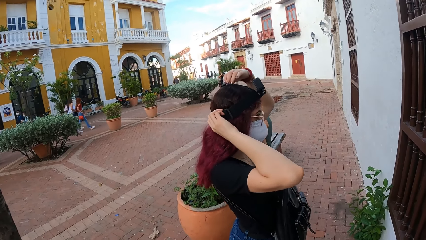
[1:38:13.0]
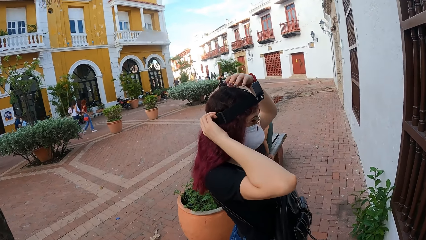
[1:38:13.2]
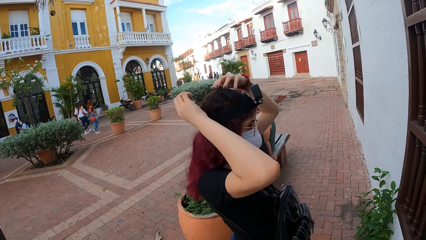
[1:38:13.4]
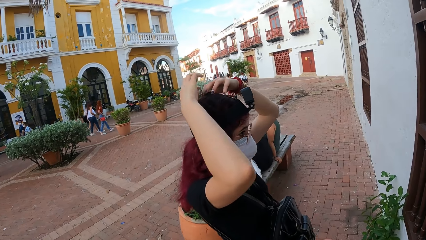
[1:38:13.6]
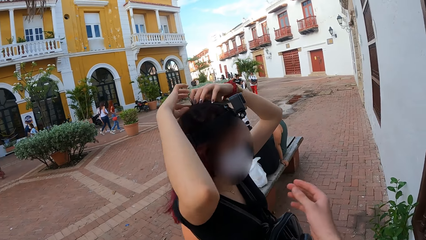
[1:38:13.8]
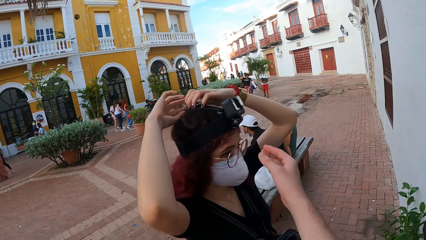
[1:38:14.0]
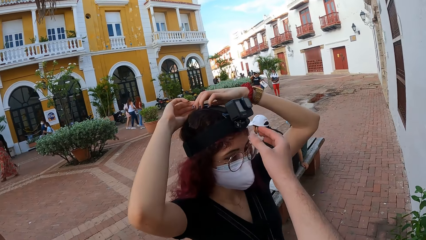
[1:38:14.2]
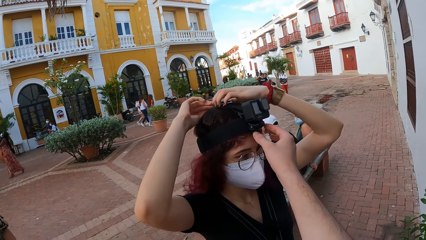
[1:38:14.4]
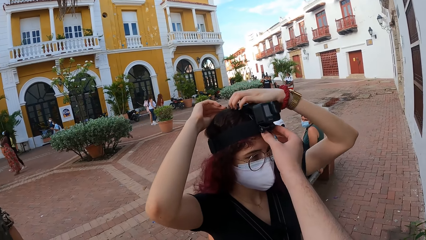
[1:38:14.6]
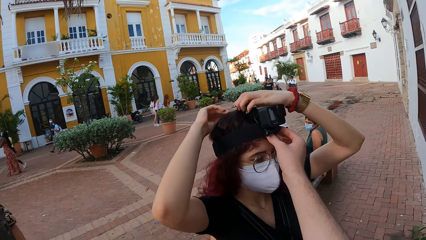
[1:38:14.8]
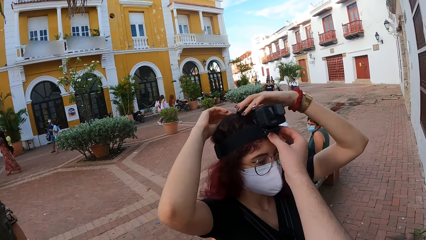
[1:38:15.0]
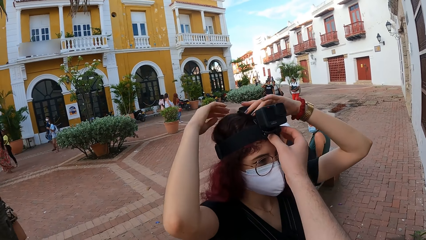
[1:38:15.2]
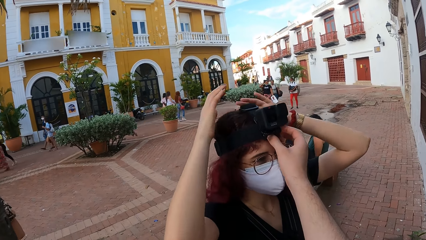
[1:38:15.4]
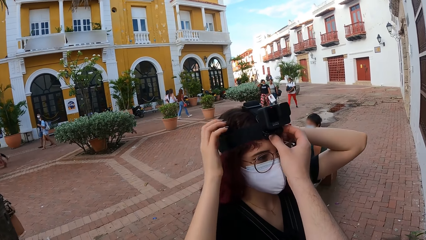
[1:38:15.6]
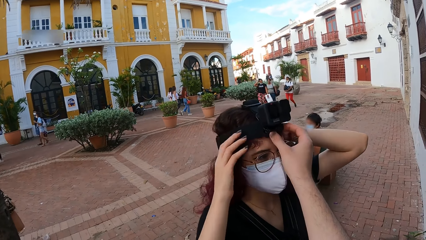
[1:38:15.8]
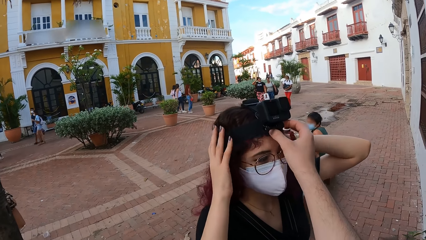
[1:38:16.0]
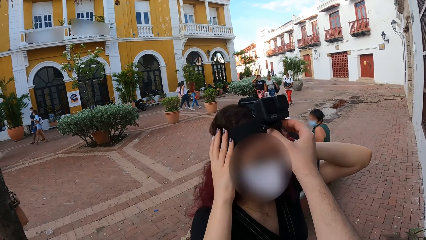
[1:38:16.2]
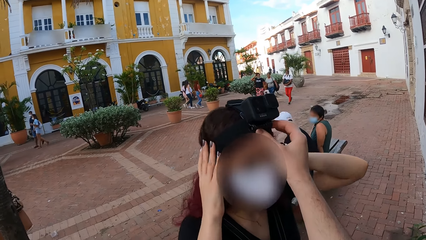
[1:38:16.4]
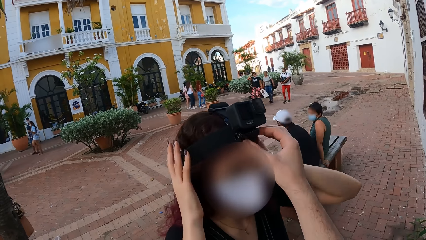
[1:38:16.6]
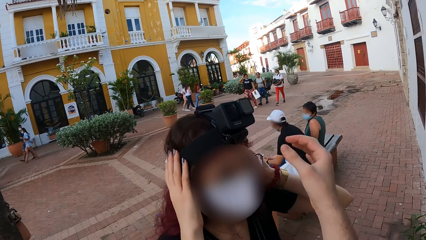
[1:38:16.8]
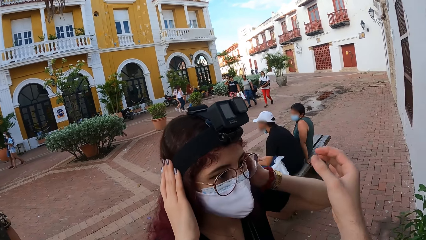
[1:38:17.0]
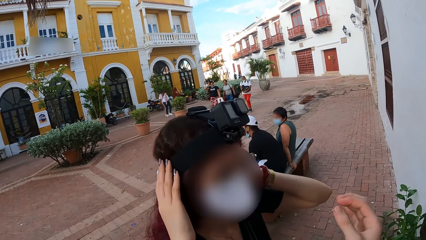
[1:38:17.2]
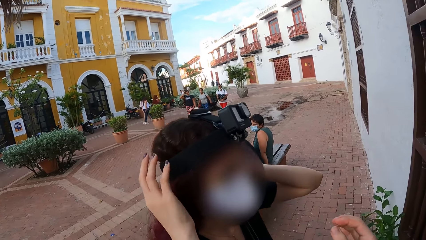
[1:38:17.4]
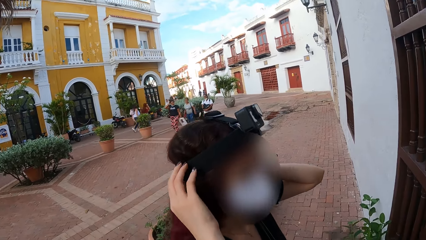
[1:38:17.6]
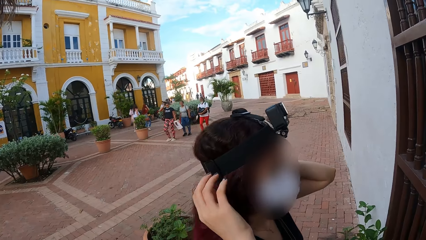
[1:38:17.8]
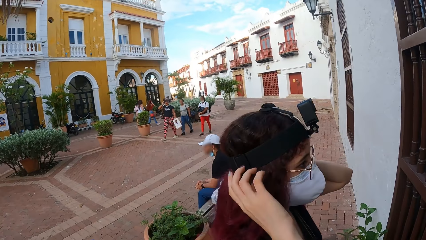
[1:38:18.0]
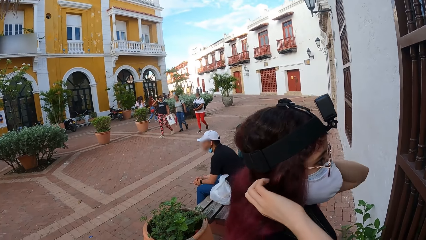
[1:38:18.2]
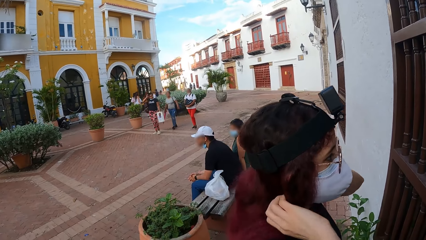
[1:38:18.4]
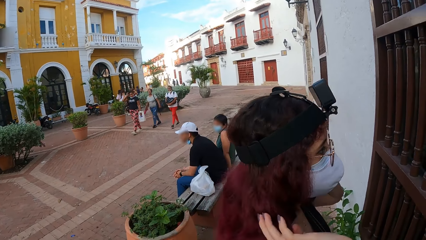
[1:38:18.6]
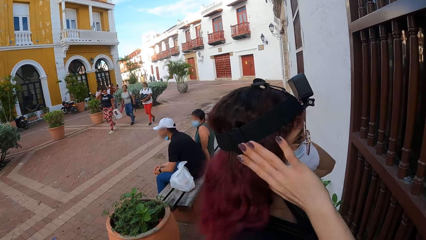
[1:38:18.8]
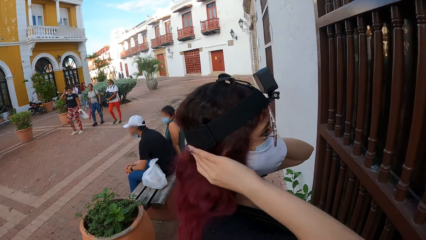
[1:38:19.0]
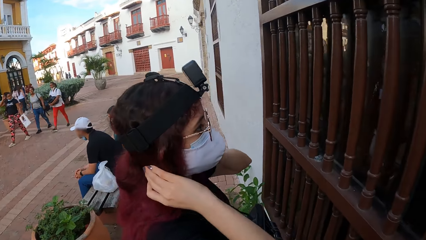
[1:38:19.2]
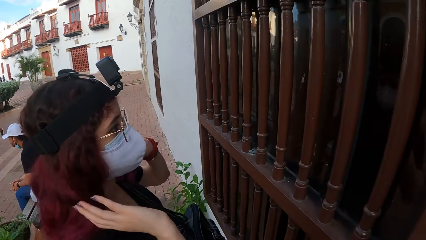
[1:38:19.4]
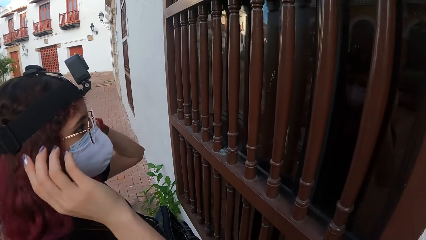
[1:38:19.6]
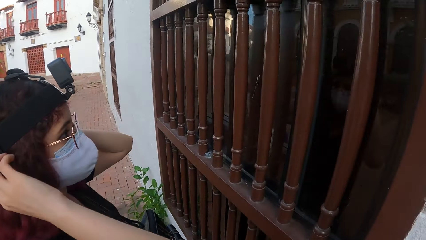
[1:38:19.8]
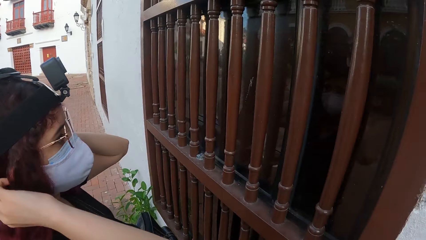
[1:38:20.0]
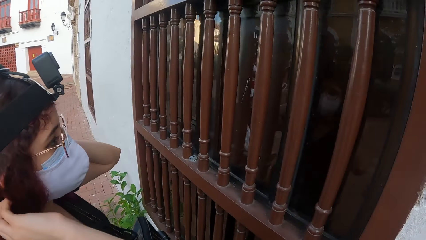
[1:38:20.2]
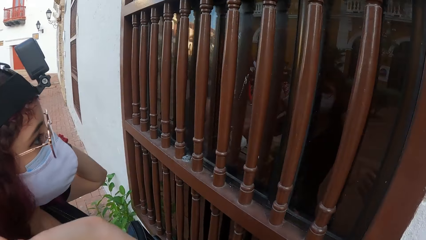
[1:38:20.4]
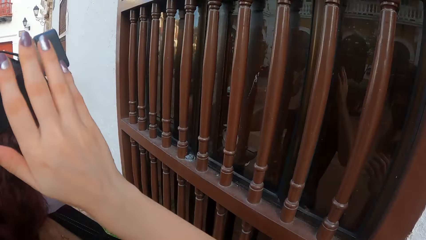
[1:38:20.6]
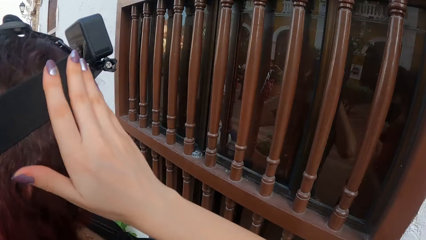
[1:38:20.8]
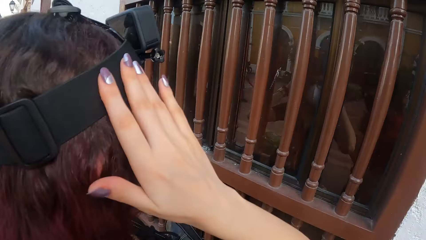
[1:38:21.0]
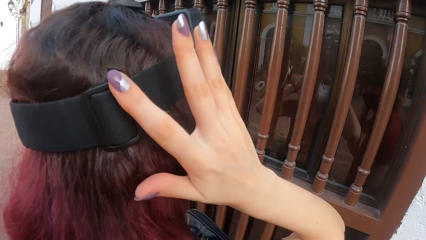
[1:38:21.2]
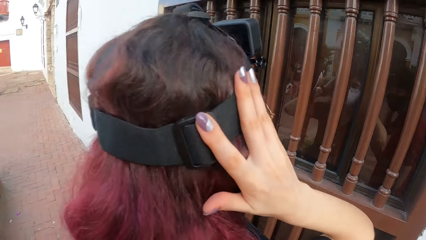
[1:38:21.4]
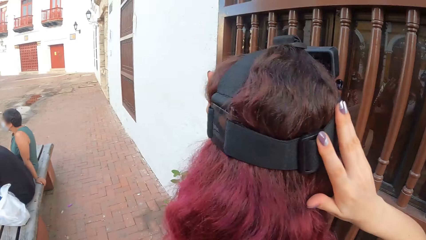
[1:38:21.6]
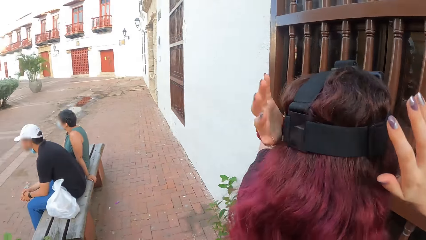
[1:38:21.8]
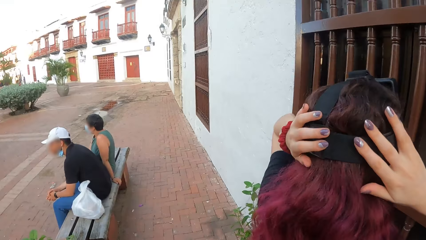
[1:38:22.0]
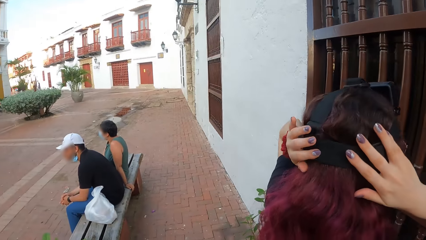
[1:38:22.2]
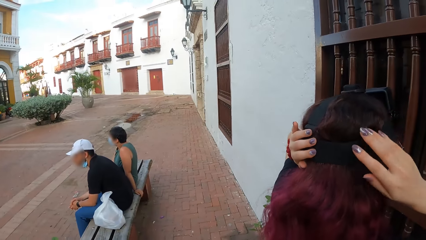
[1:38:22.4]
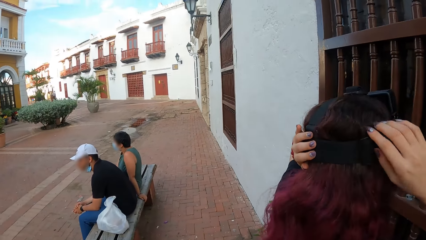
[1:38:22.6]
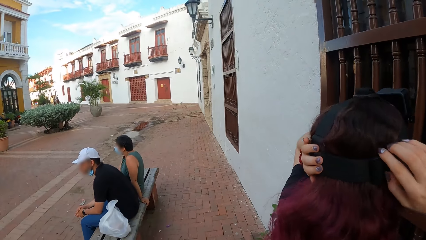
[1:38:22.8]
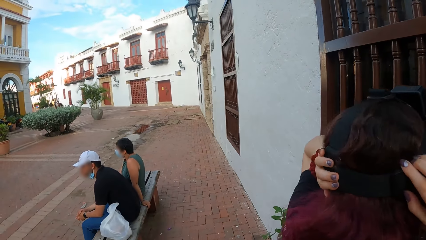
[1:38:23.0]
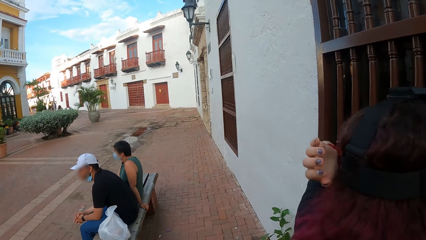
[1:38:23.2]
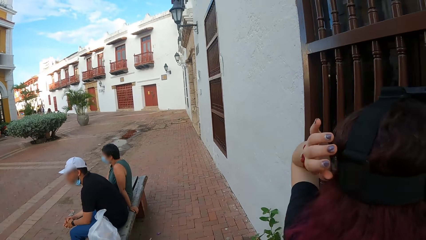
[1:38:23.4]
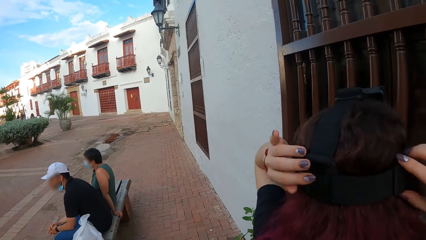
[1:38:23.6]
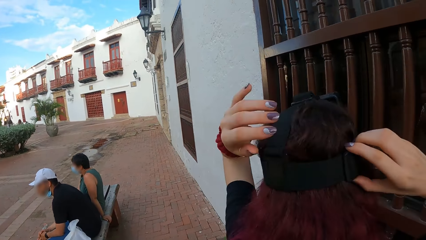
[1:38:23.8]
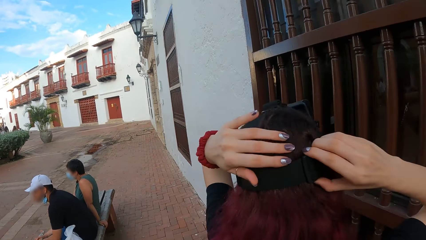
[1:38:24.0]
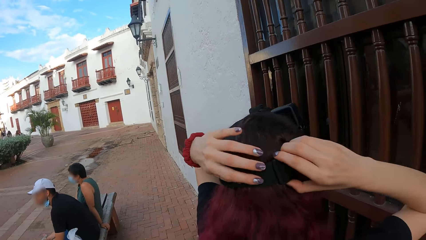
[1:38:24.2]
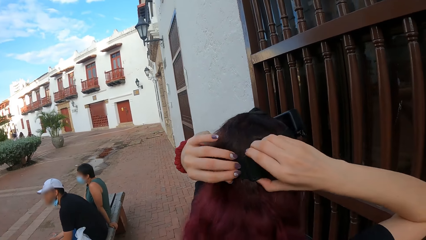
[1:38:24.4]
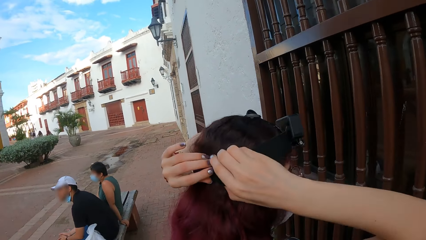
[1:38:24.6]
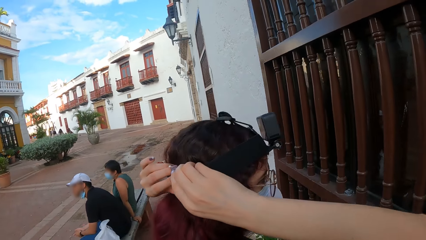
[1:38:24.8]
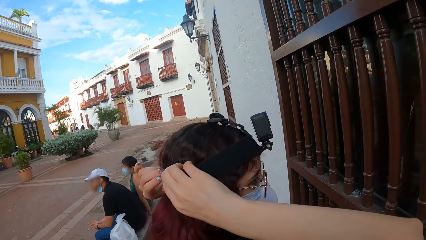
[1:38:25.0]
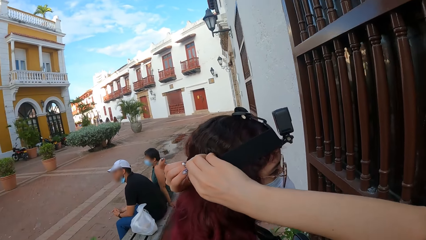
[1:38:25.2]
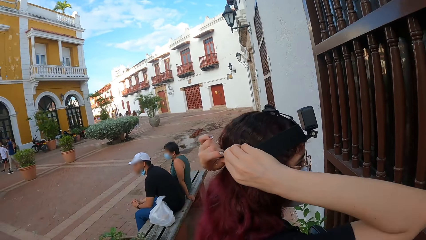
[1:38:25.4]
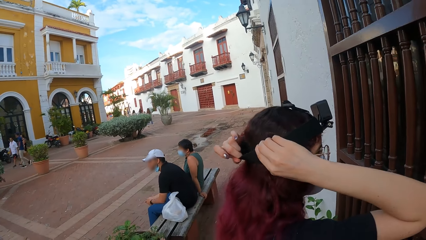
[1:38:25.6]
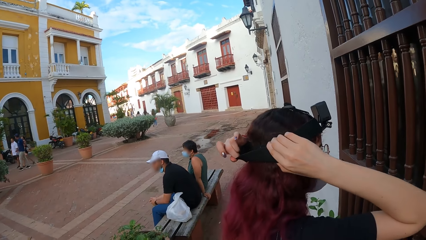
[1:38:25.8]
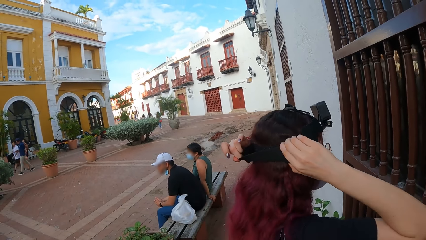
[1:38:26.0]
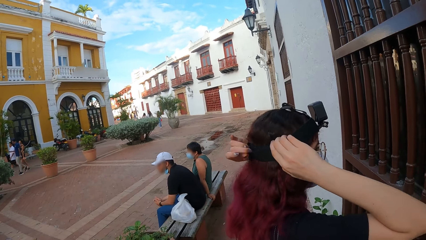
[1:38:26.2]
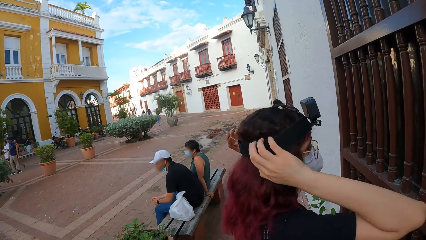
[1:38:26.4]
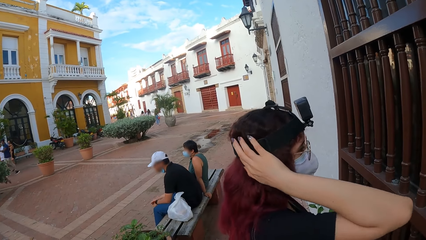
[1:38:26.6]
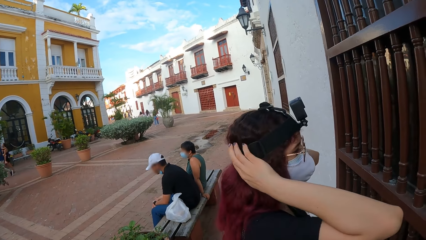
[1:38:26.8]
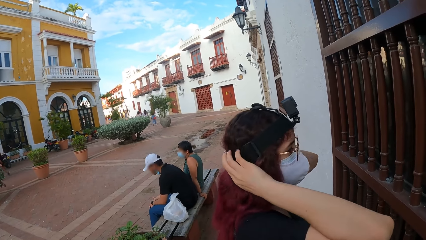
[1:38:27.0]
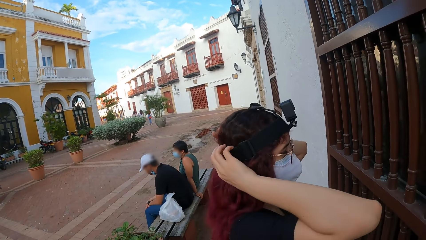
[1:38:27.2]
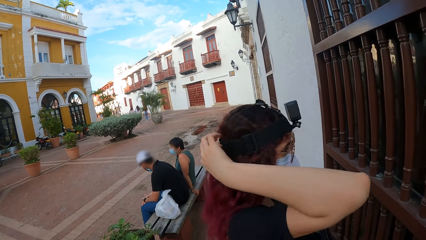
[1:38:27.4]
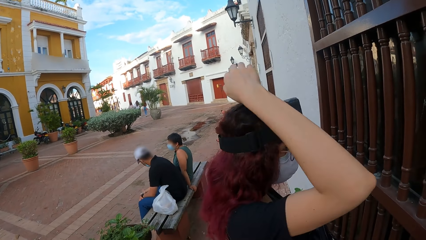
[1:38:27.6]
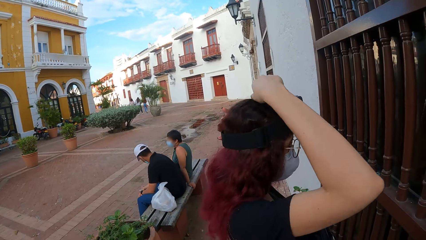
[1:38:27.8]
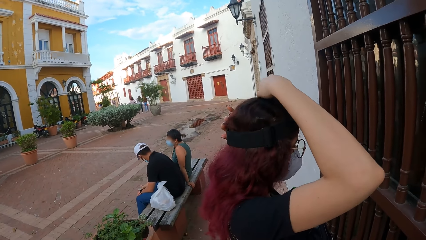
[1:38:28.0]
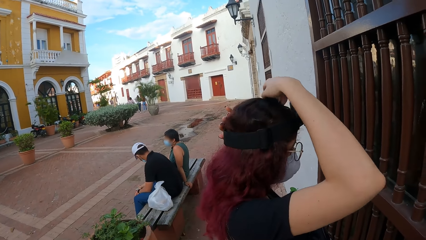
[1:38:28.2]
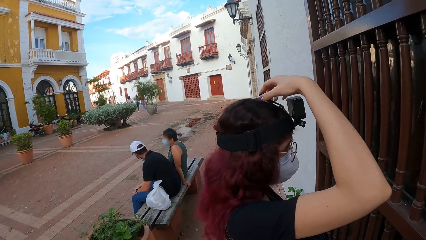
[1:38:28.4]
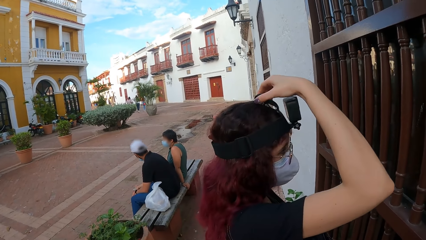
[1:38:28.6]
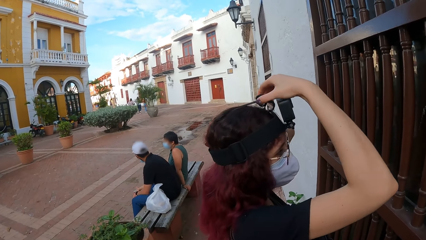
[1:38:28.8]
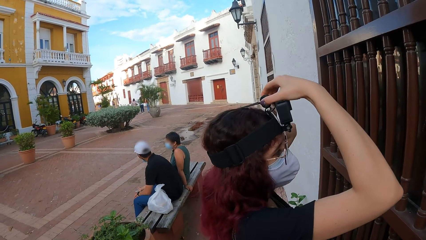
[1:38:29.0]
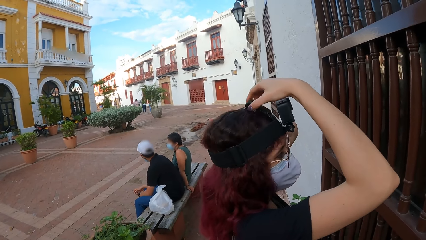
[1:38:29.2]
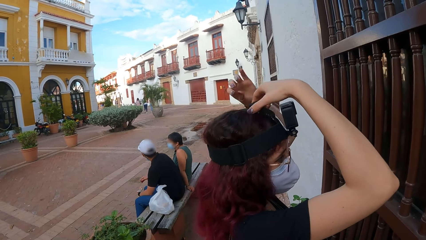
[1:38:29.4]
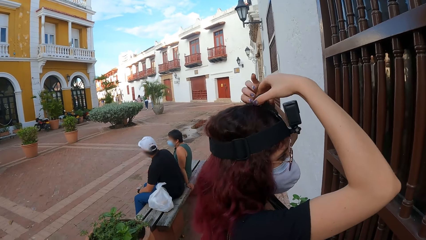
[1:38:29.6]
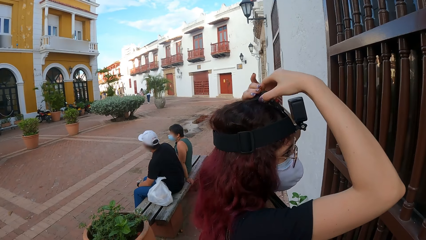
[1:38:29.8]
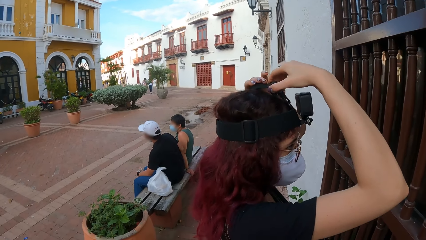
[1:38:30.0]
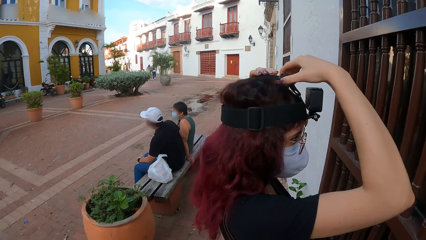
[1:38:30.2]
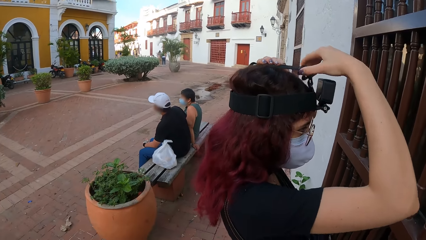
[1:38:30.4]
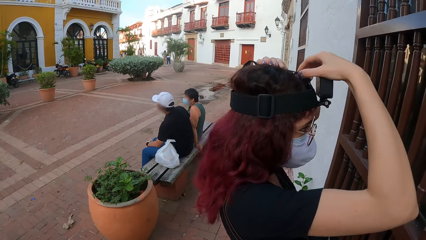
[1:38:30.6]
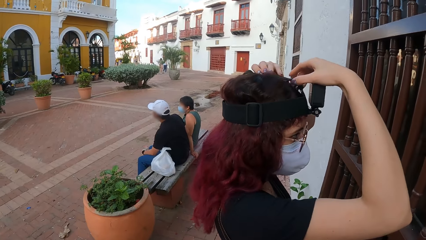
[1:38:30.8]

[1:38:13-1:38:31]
The camera wearer adjusts the camera on a woman's head with his right hand. The woman touches her hair with both hands. The woman adjusts the head strap on her head with both hands.
